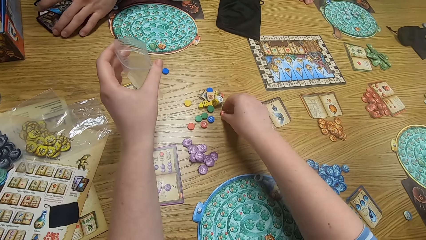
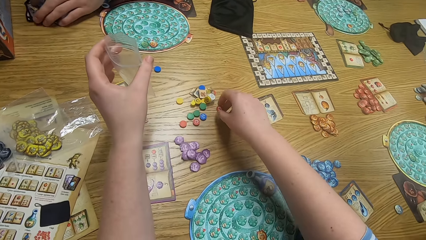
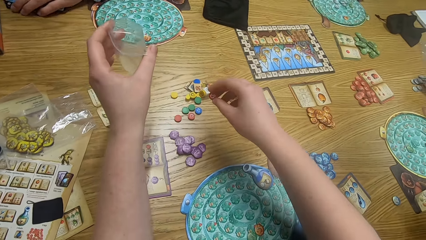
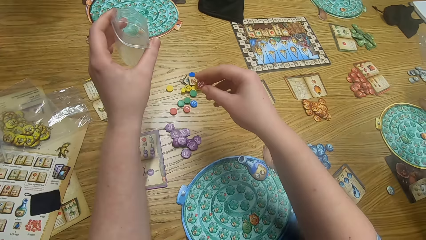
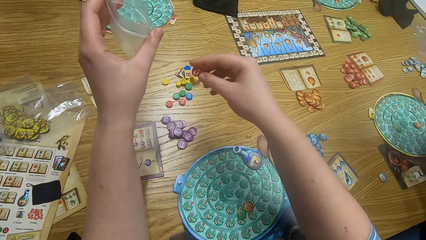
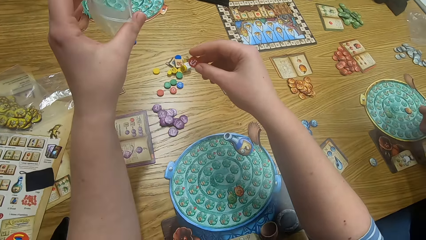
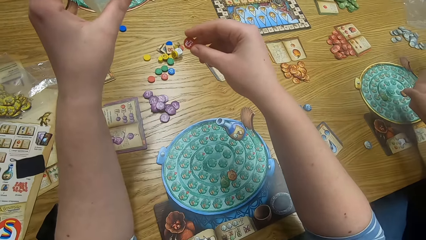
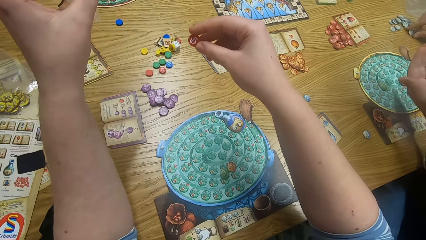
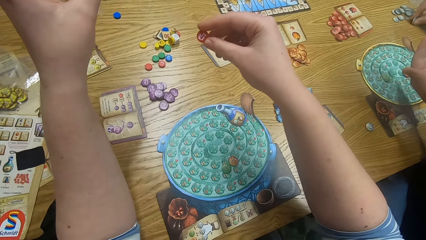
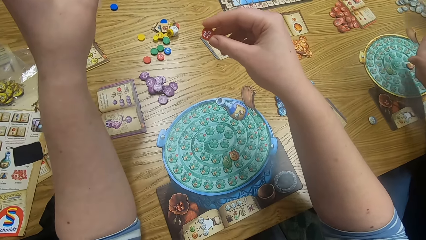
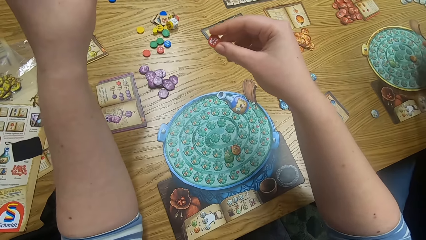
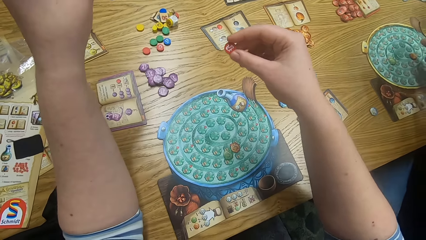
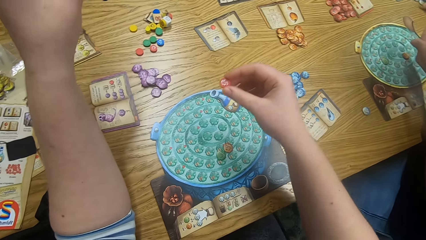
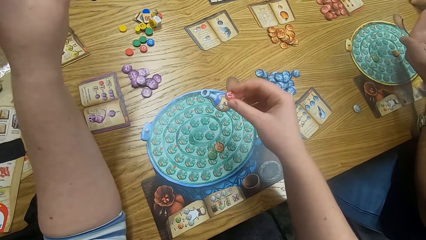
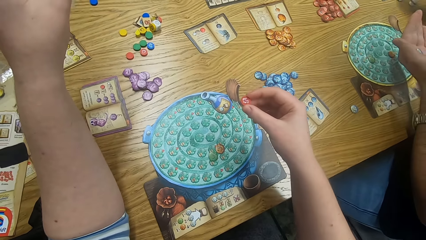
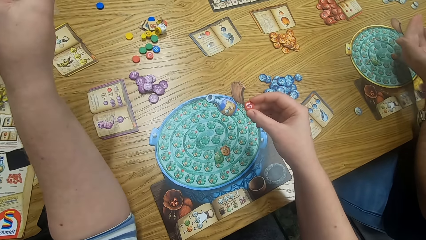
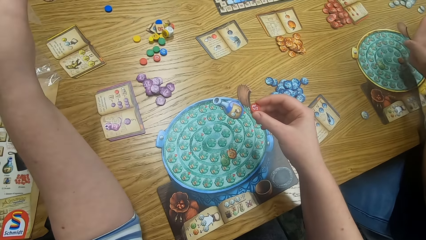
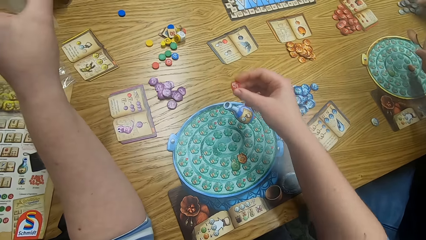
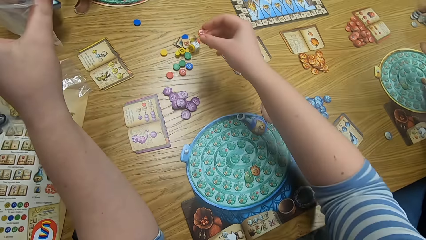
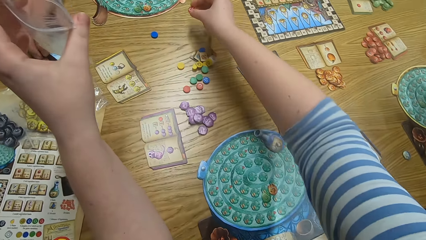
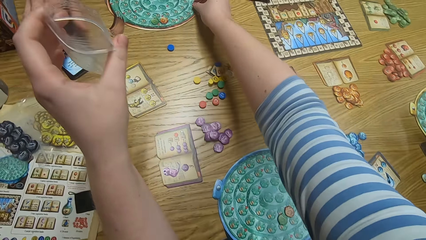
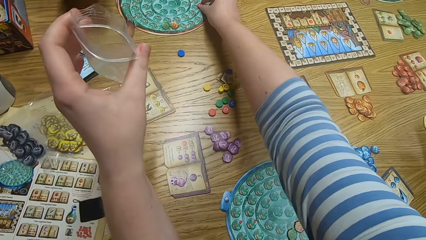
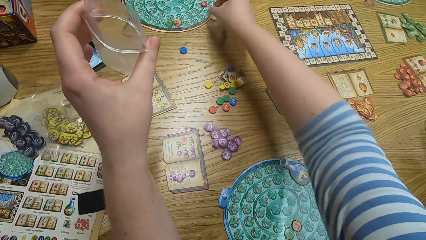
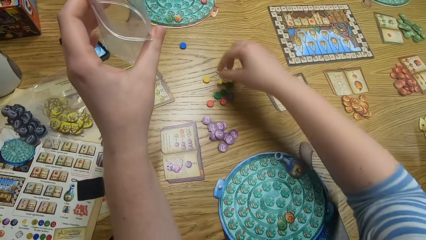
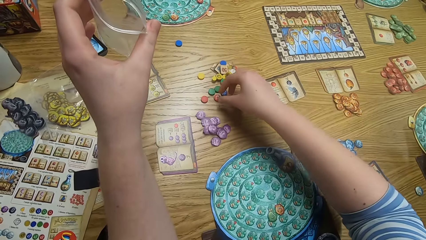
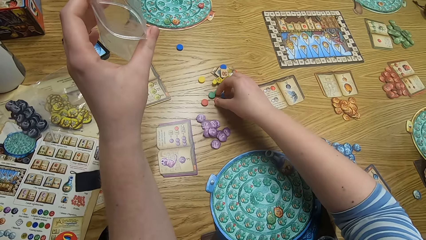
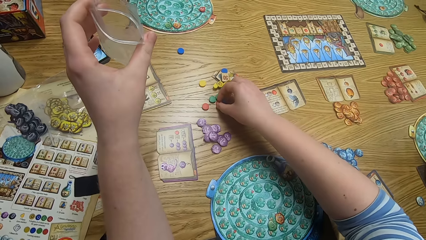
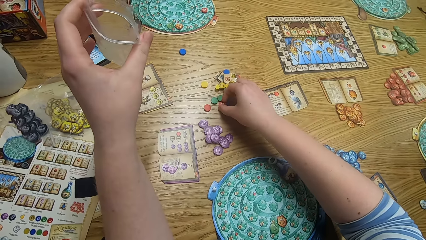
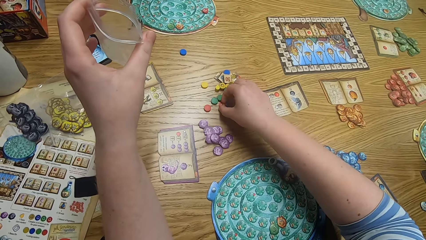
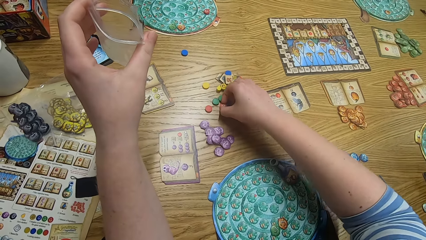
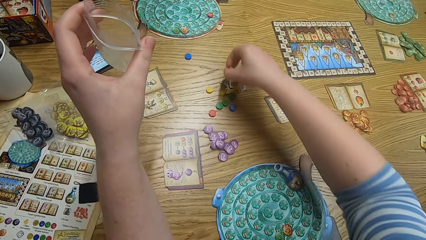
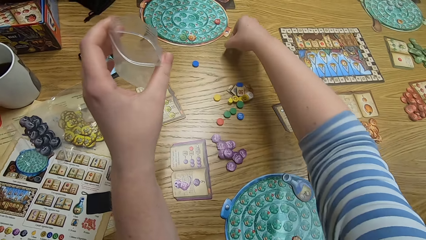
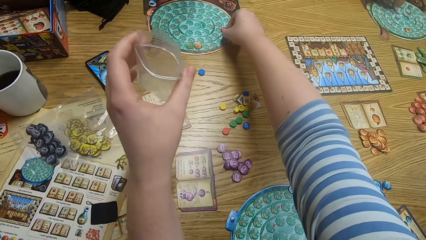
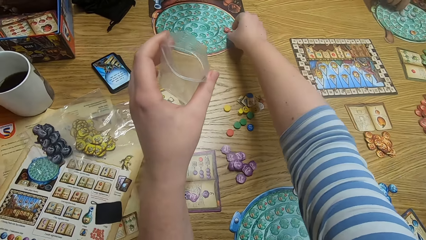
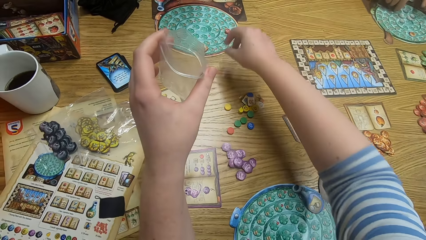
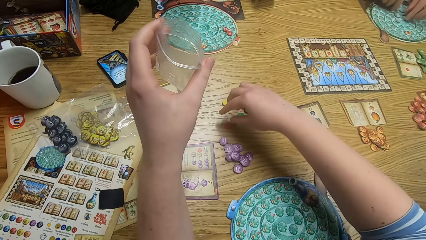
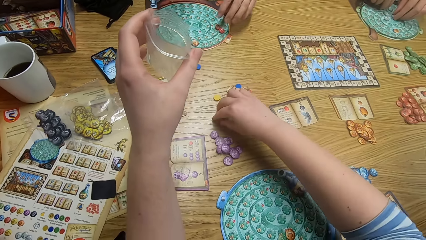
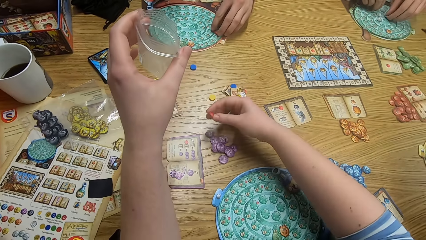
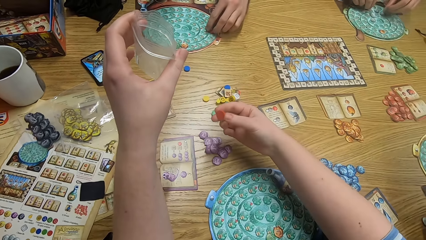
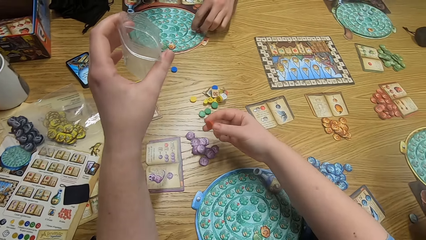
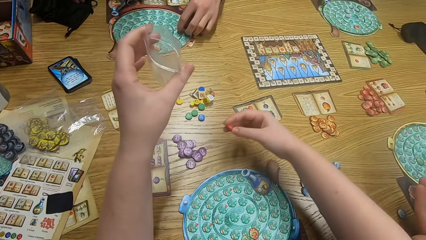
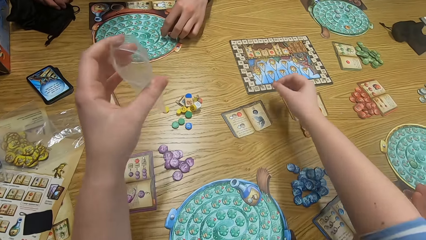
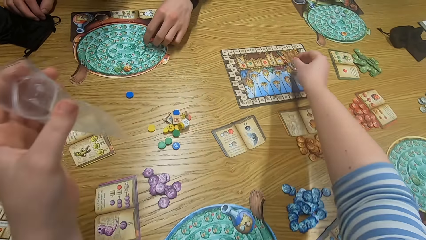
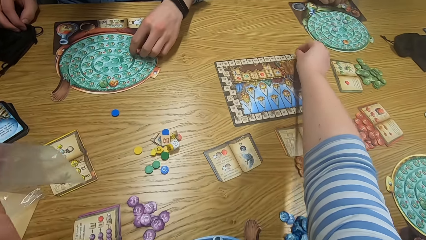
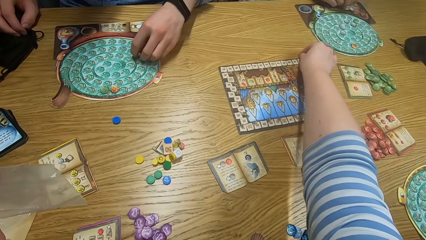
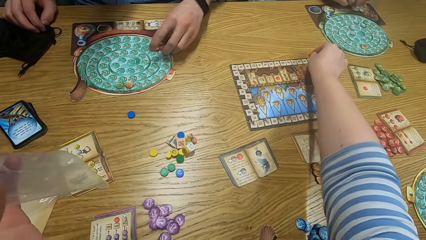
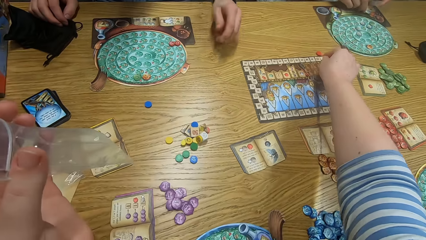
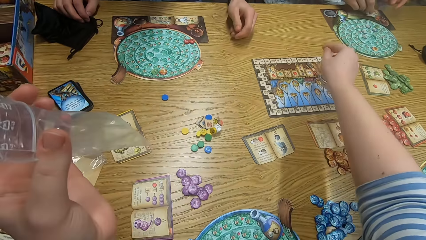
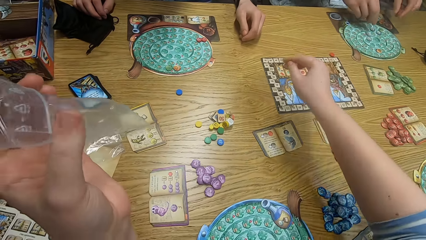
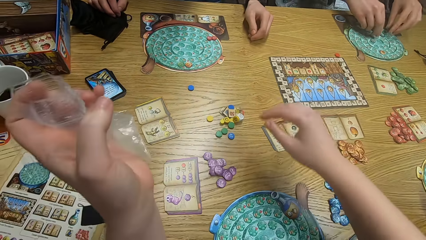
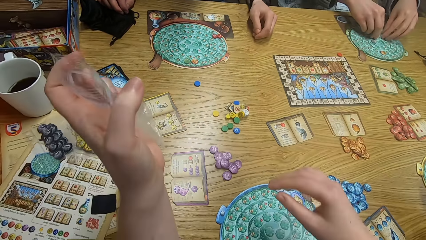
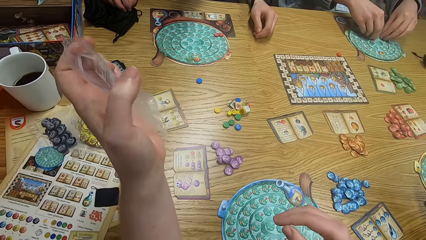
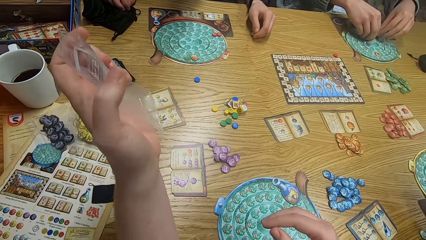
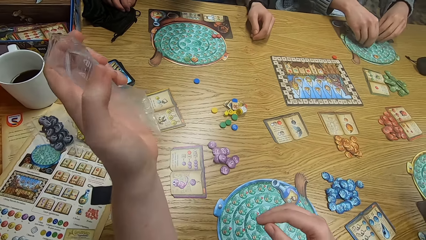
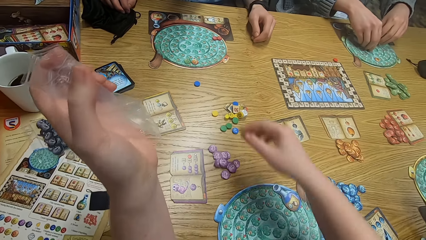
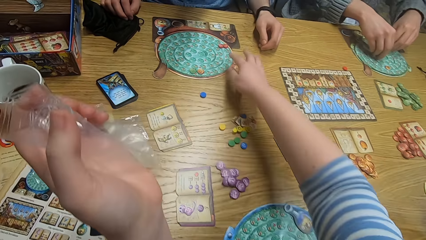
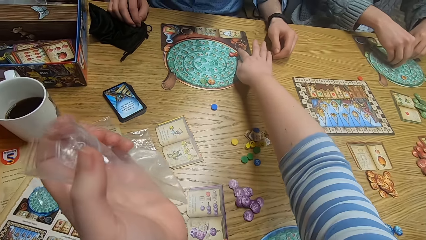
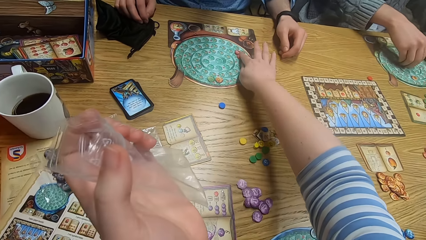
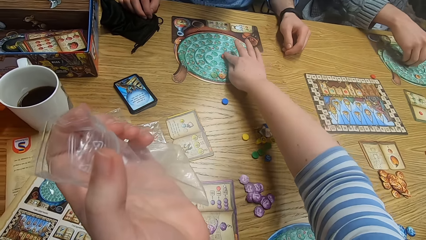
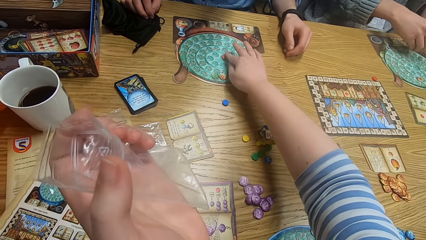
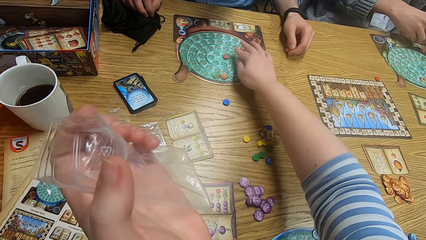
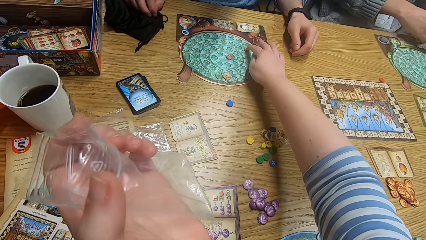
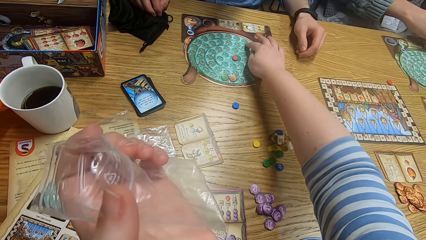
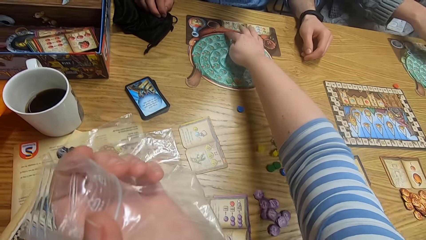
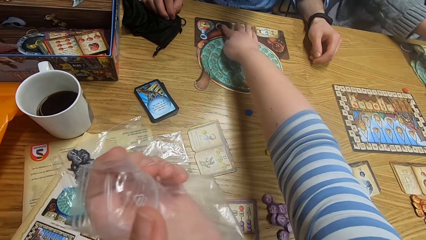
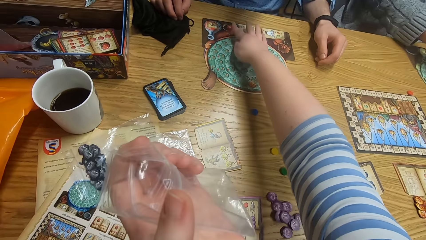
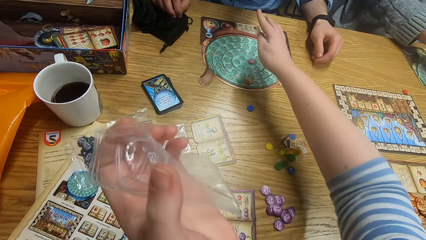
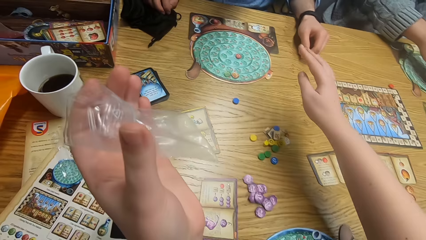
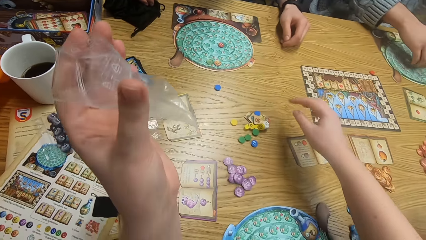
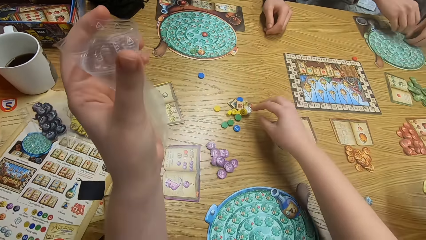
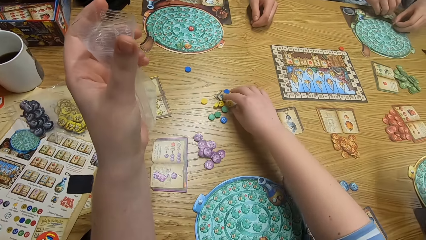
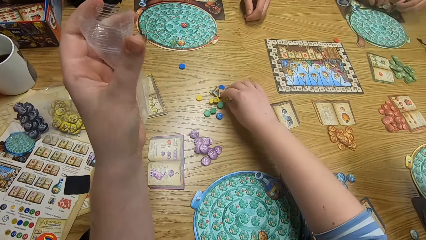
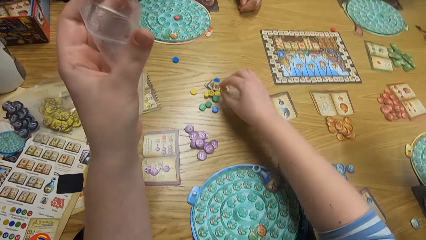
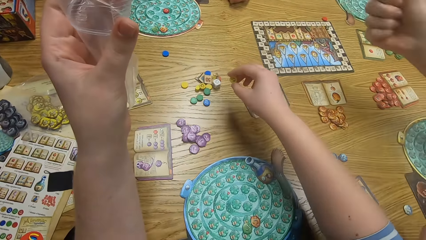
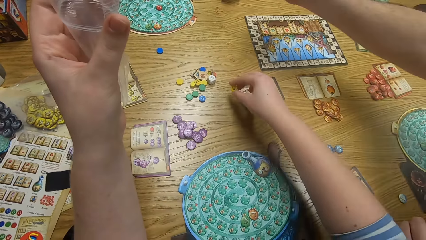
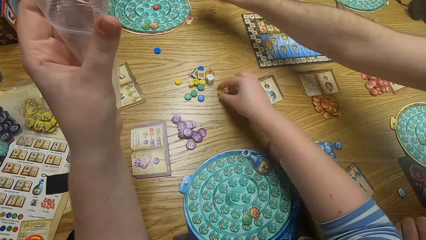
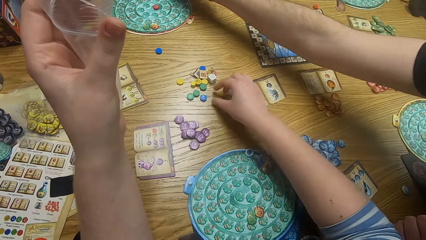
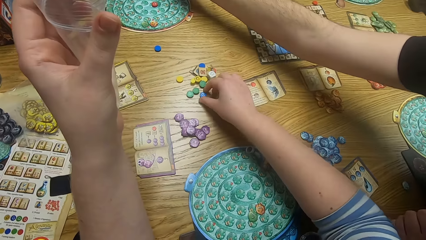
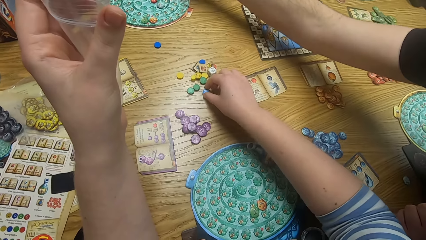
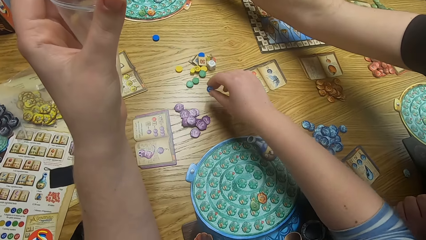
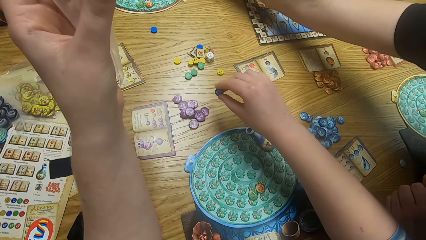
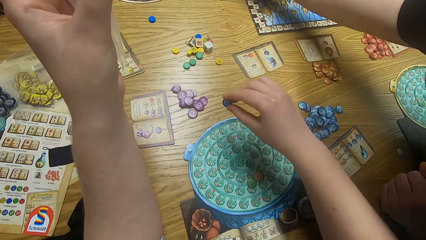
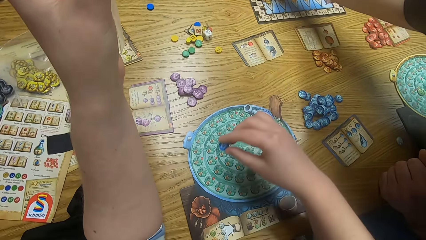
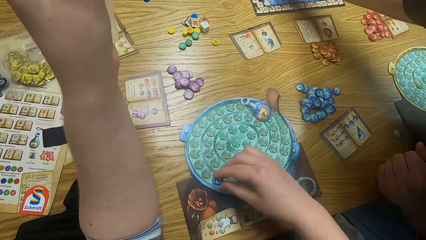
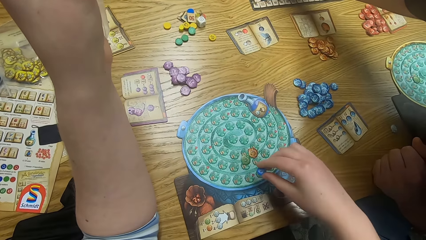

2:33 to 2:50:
The camera wearer picks up something from the table and holds the paper. They play the game, and put a tile on the game board. They pick up tiles from the table, and drop the tiles on the game board. A man plays the game. The camera wearer plays the game. Another man plays the game. The camera wearer puts a tile on the table, and moves a tile on the game board. The second man plays the game. The camera wearer plays the game and holds the paper. They play the game and hold the paper again. A third man plays something. The camera wearer picks up a tile from the table.
